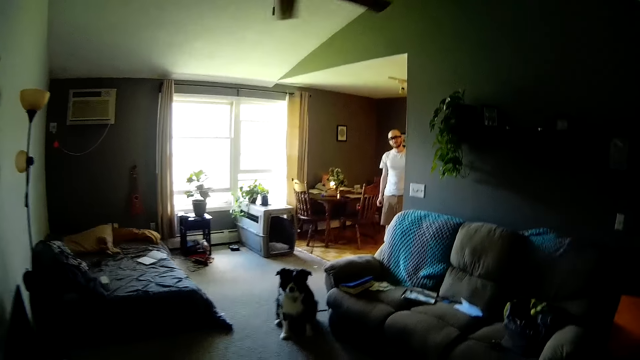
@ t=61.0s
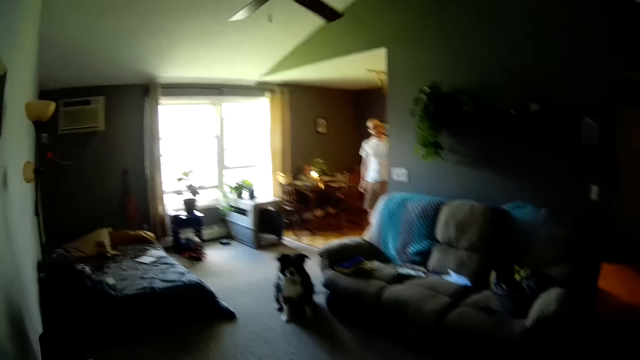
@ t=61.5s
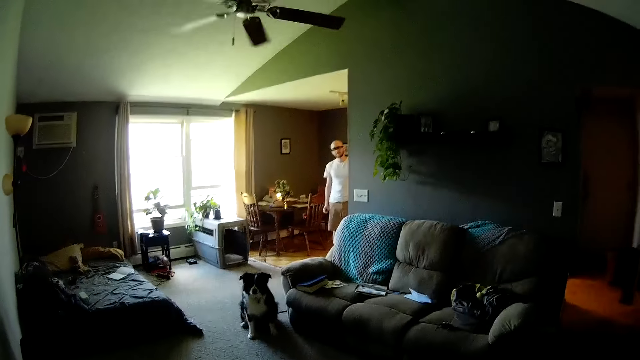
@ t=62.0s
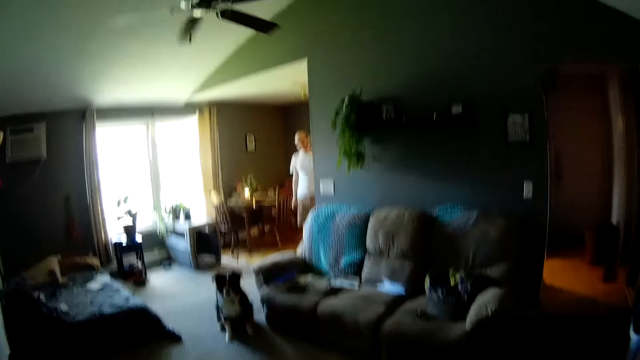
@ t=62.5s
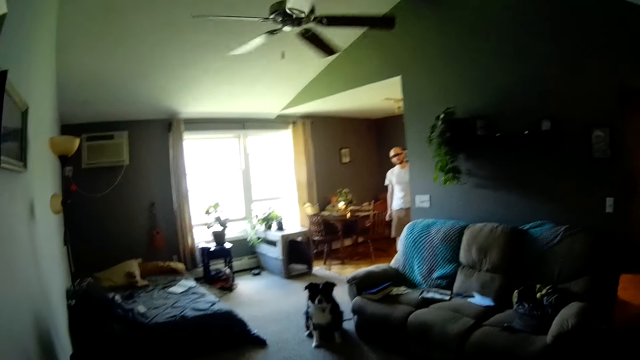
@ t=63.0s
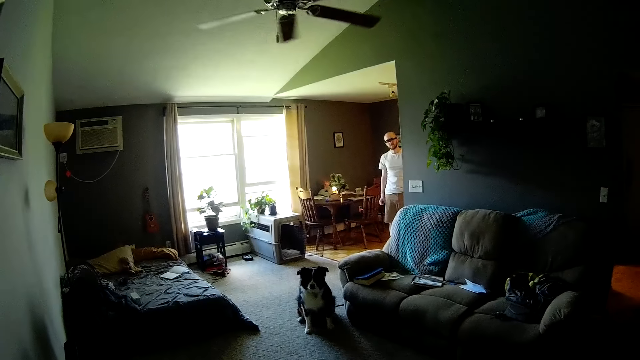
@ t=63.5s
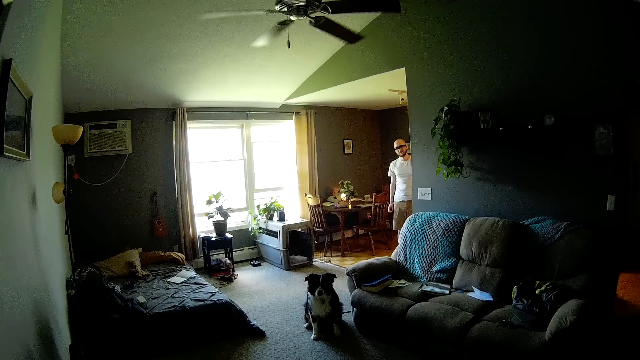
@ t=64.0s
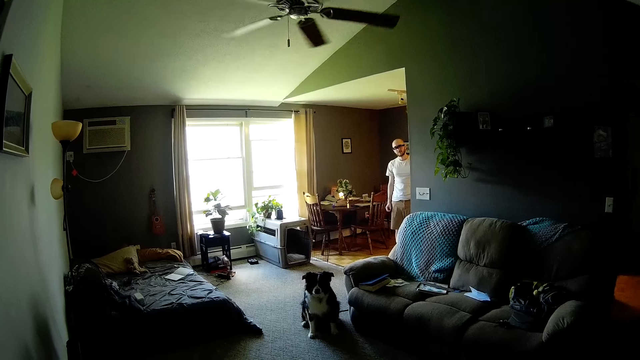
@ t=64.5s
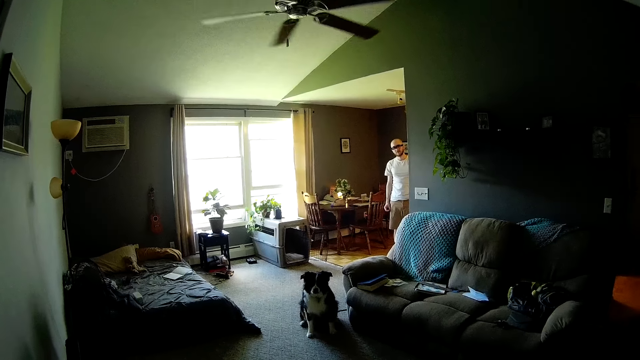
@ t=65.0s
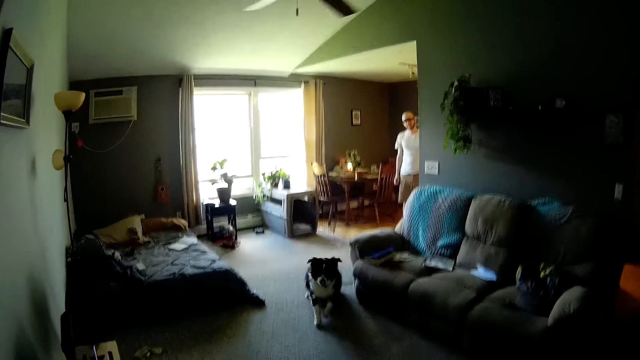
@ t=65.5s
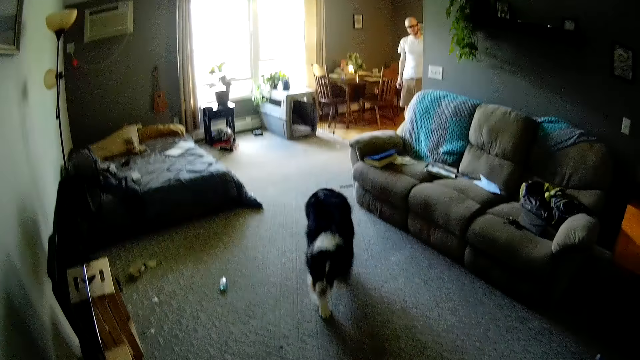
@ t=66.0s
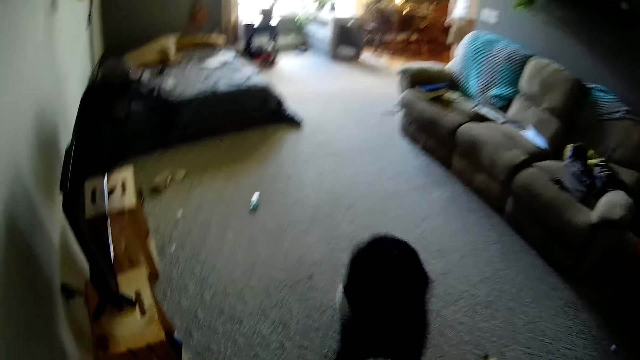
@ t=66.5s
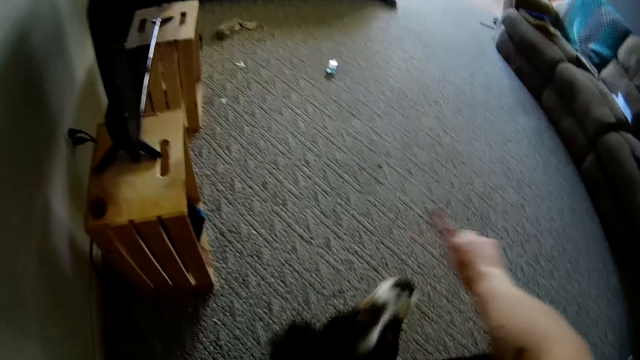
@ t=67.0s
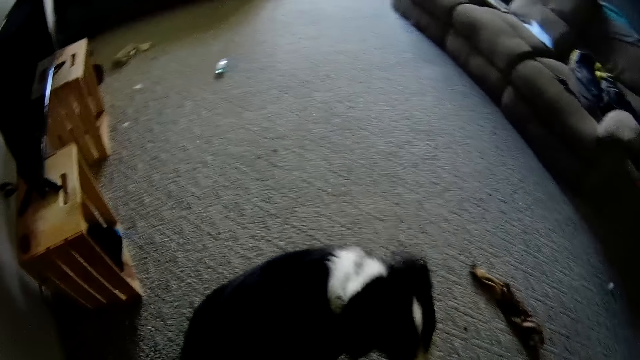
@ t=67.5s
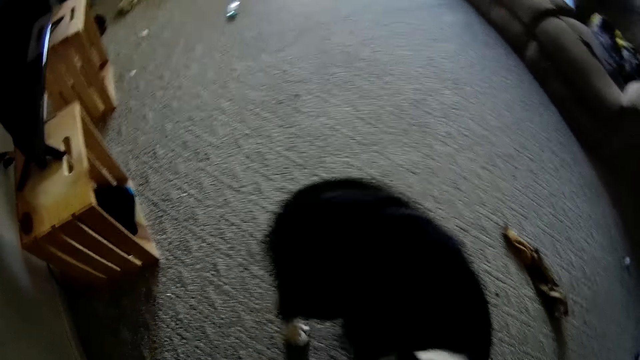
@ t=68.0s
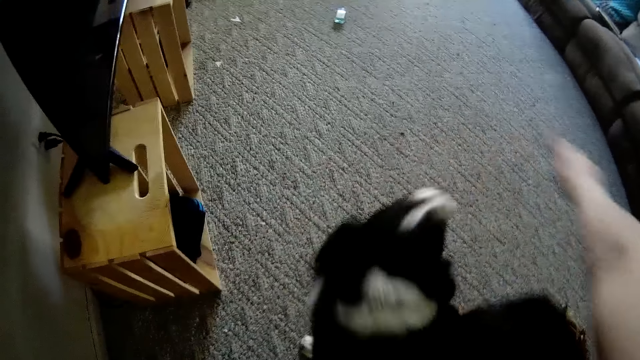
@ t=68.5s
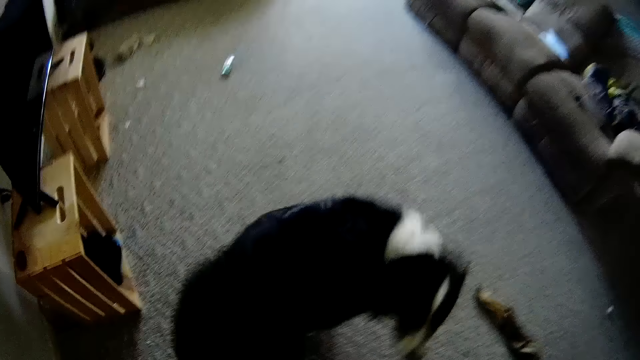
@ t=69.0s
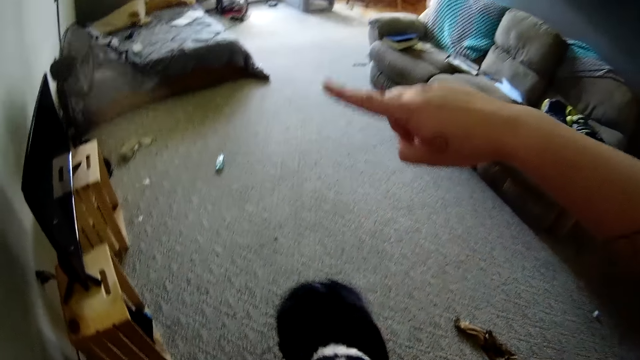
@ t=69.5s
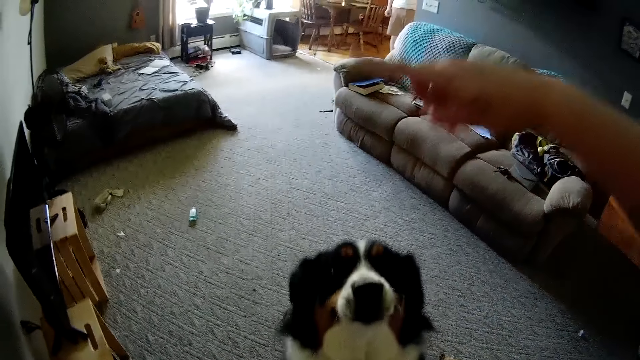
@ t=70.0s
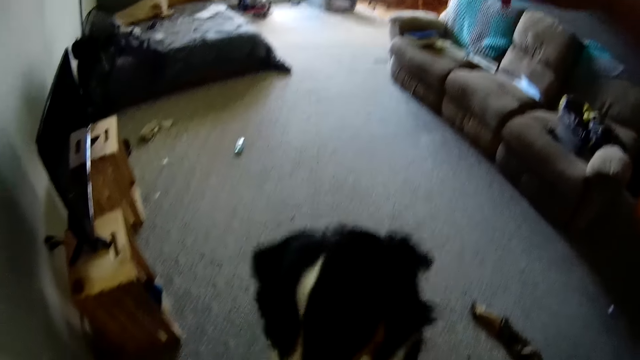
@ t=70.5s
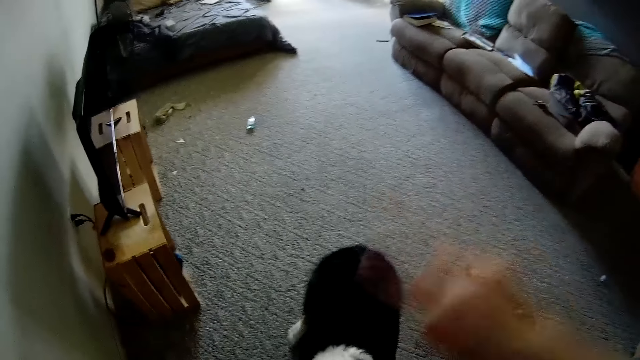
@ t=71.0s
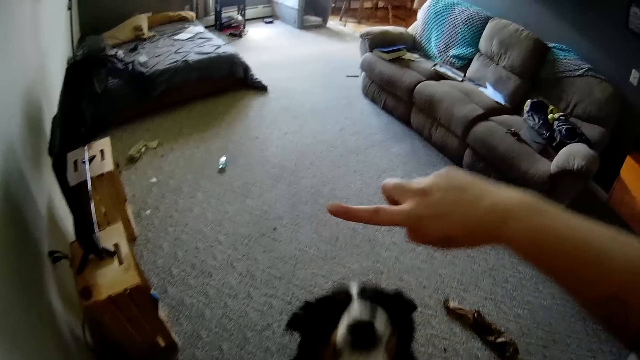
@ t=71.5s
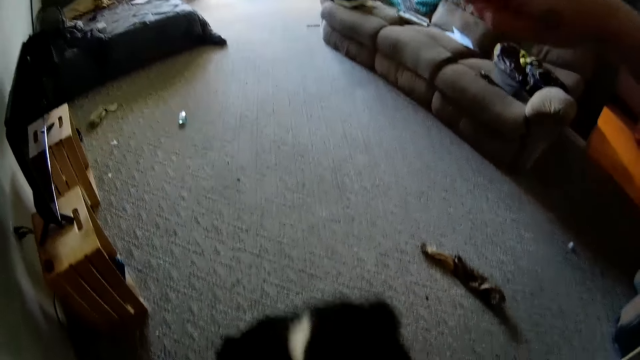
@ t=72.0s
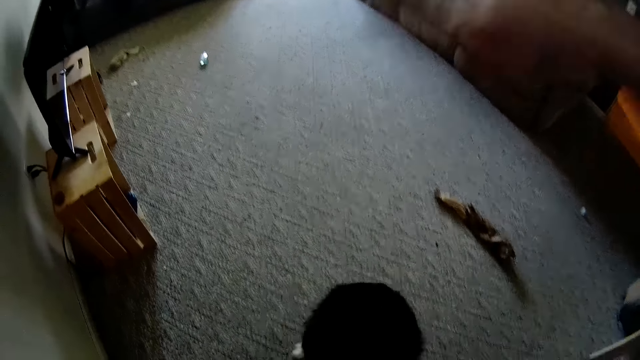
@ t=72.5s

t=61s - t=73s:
The camera wearer talks to the dog.

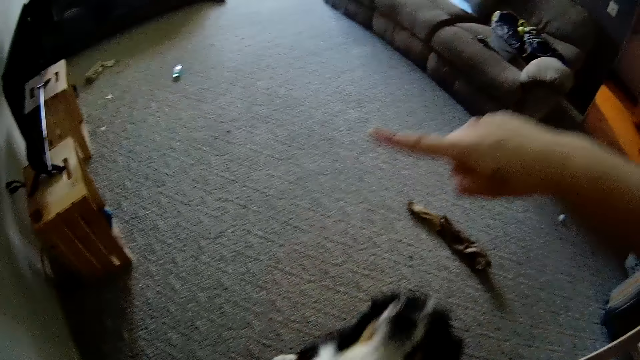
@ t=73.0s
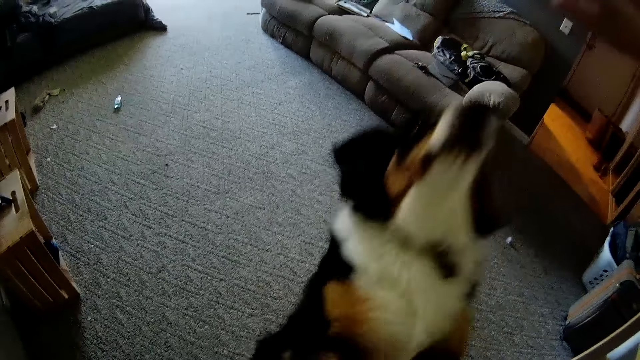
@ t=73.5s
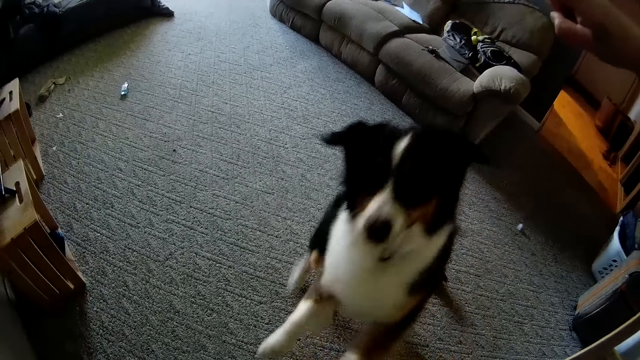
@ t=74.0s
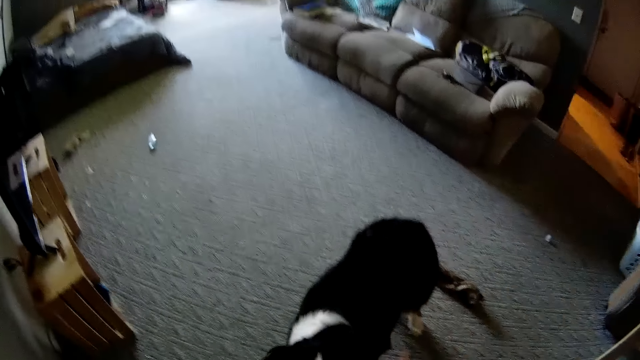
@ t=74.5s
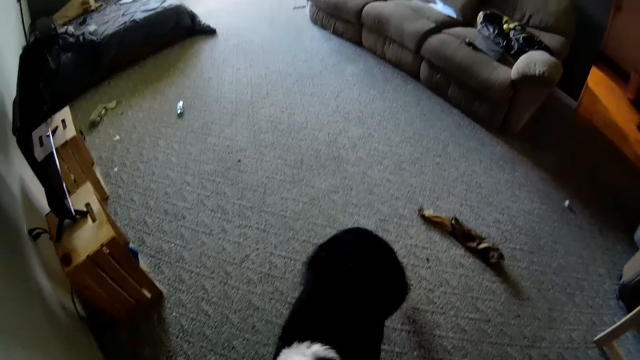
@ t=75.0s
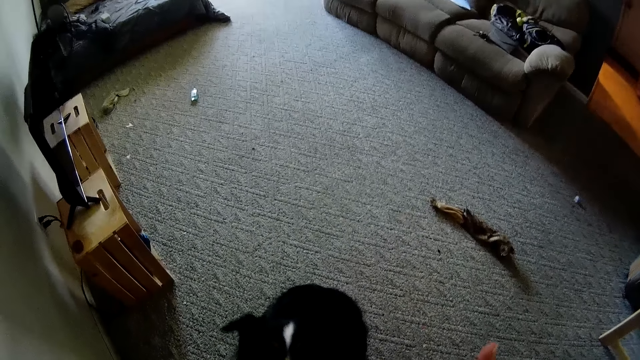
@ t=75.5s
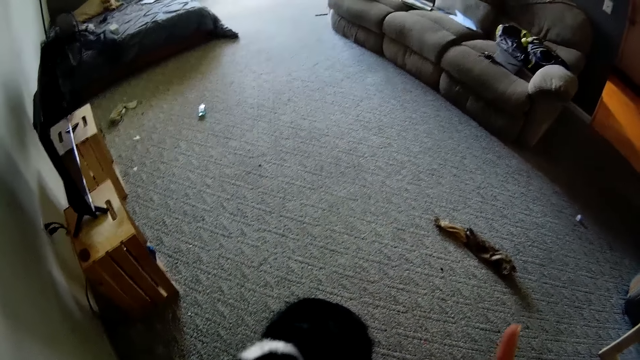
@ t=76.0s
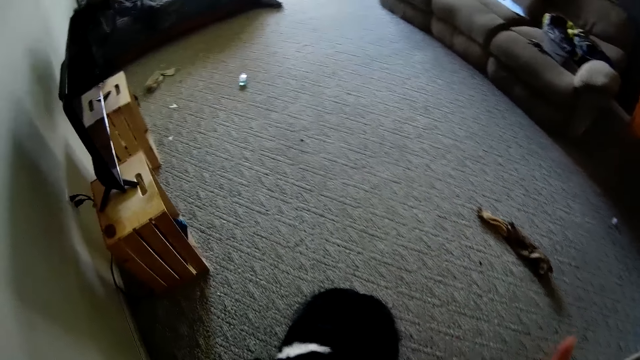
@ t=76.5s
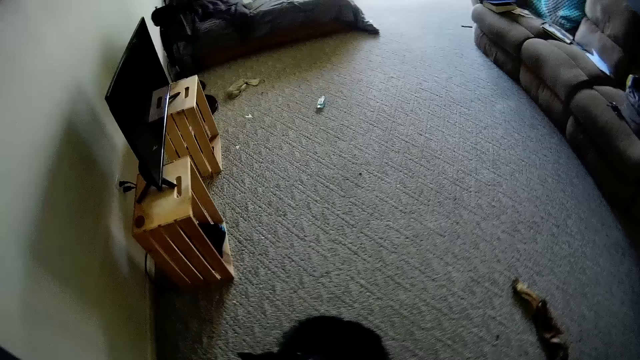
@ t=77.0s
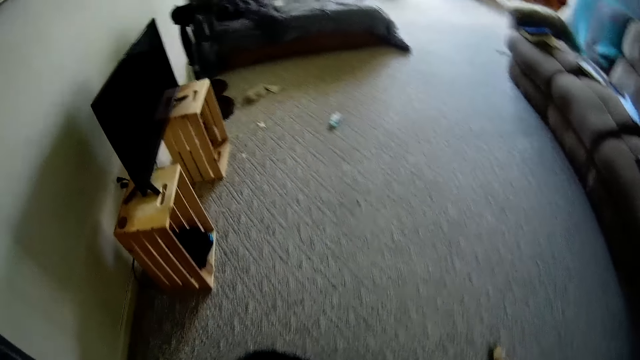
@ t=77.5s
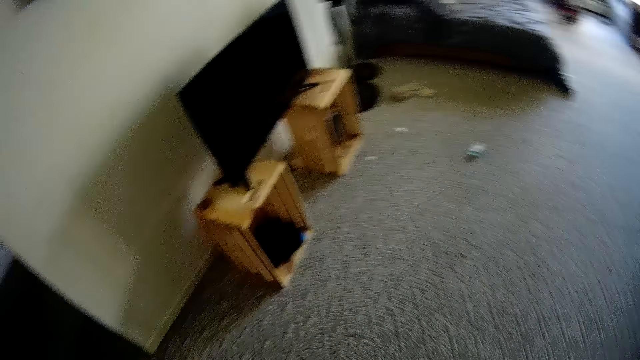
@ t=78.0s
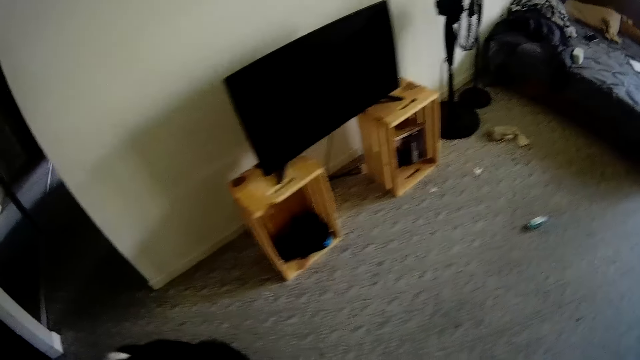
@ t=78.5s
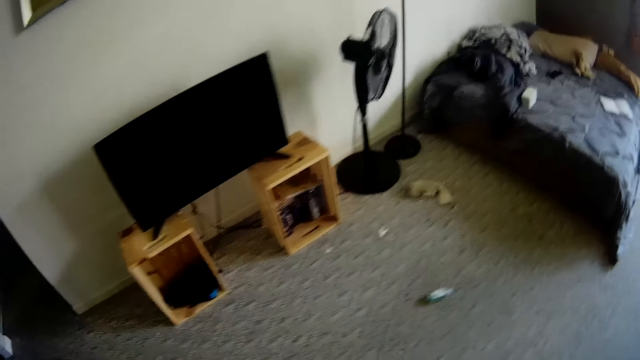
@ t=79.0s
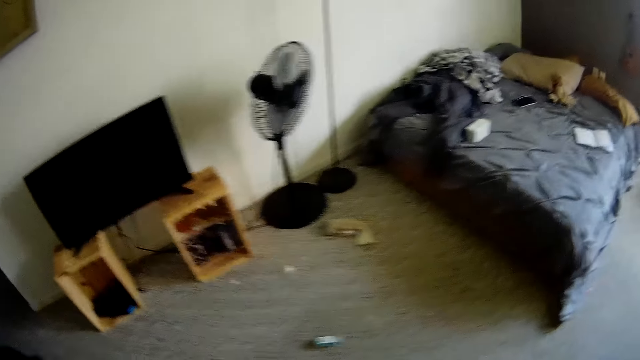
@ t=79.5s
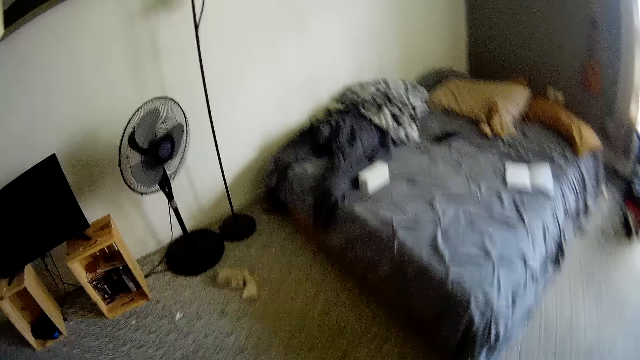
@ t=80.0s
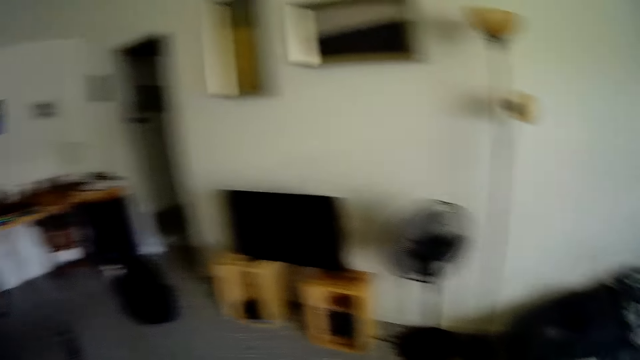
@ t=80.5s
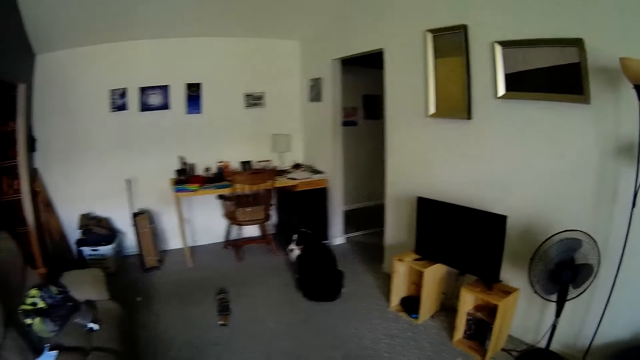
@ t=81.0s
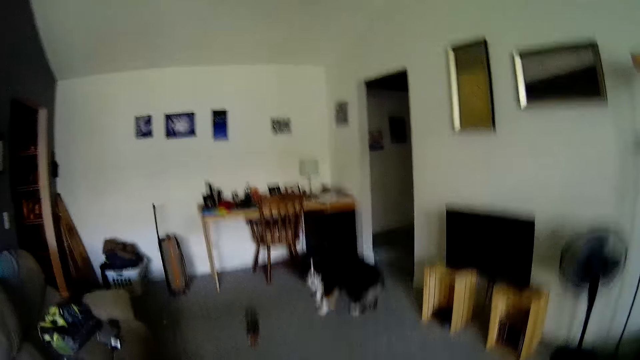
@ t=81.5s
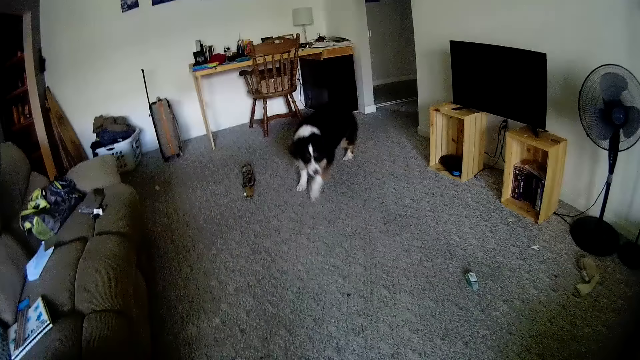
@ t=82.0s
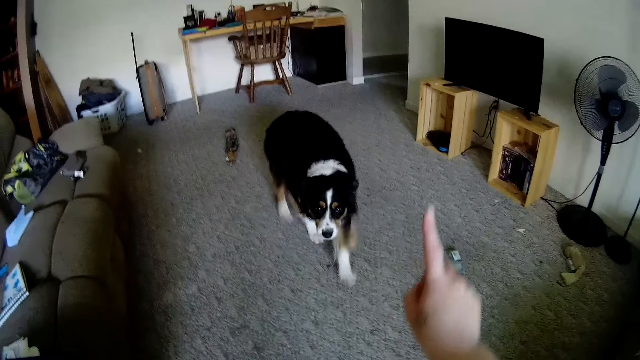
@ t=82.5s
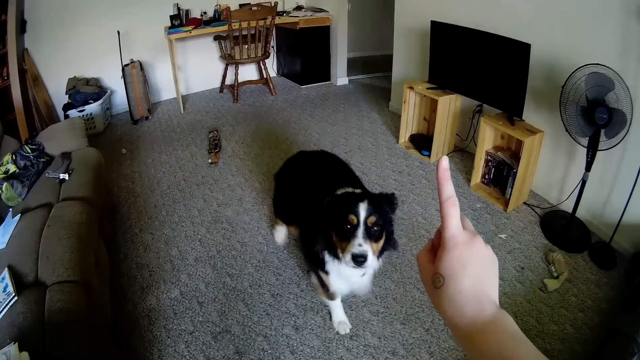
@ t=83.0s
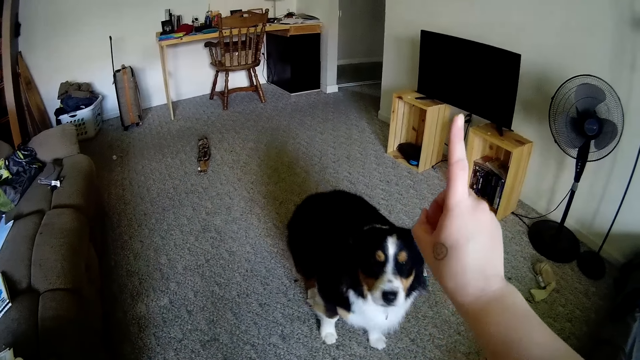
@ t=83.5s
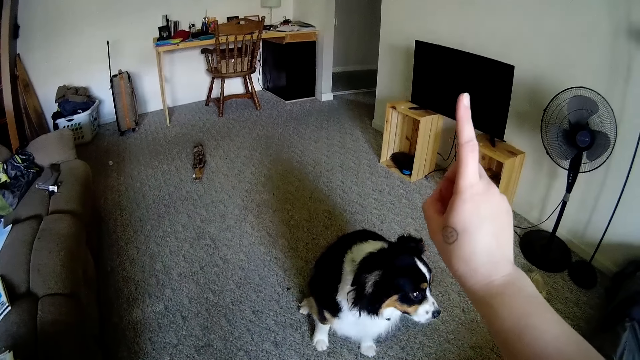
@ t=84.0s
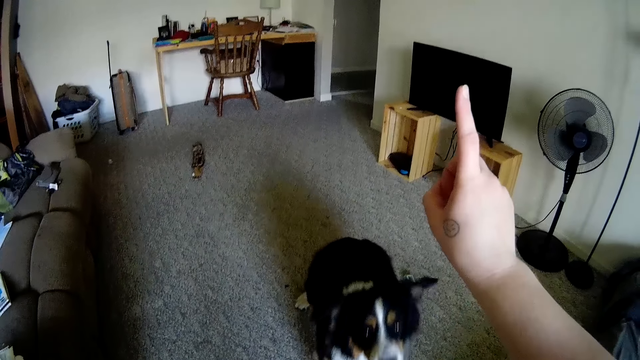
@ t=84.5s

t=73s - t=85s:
The camera wearer walks around in the house. They talk to the dog.
